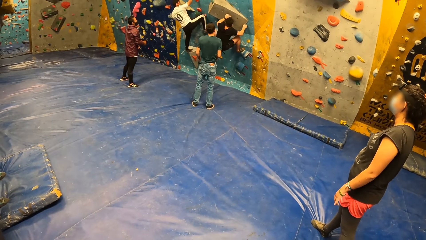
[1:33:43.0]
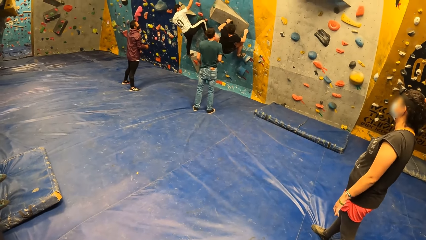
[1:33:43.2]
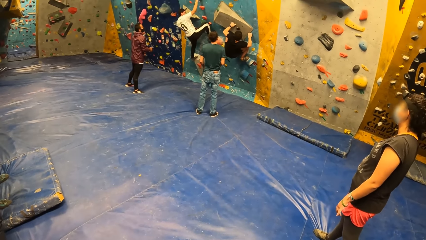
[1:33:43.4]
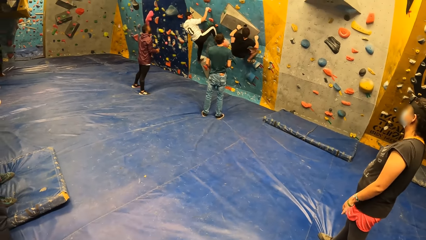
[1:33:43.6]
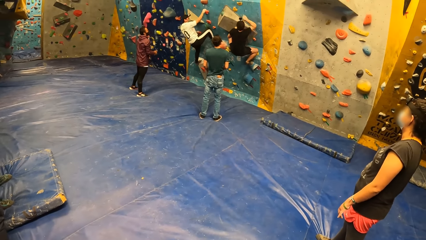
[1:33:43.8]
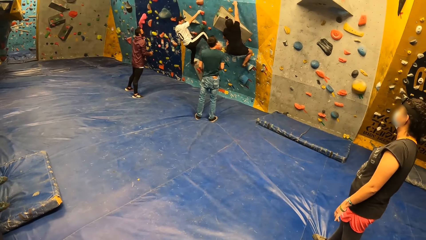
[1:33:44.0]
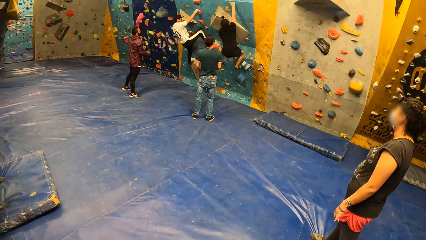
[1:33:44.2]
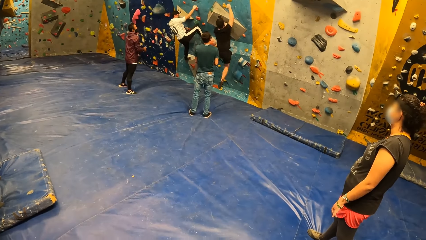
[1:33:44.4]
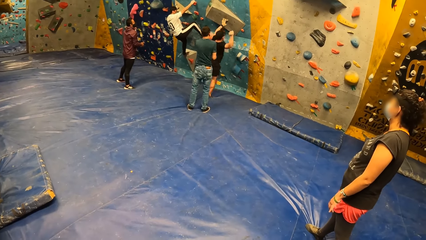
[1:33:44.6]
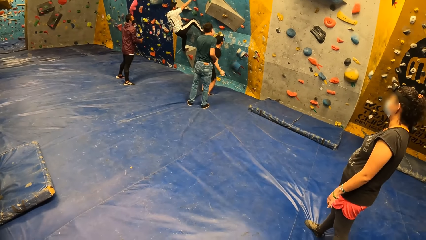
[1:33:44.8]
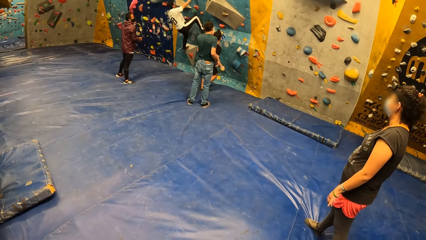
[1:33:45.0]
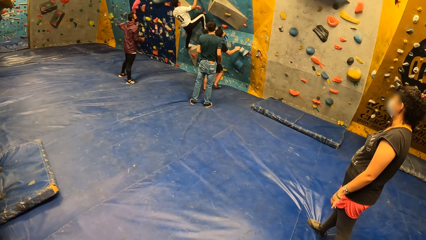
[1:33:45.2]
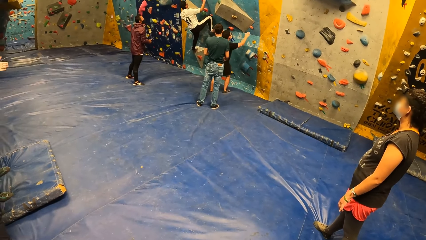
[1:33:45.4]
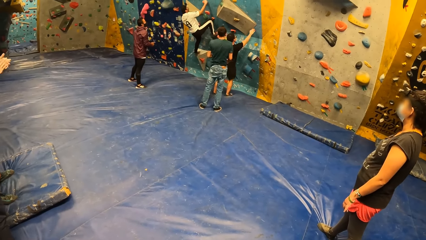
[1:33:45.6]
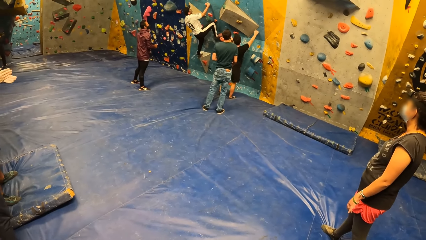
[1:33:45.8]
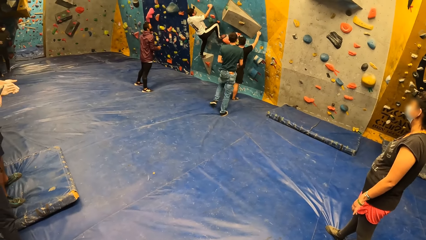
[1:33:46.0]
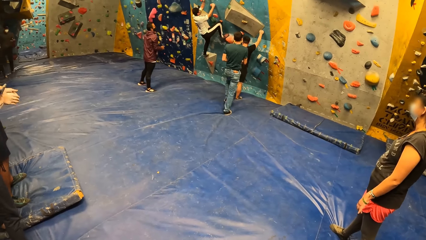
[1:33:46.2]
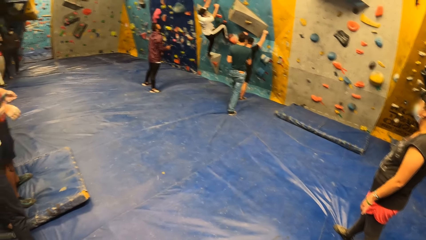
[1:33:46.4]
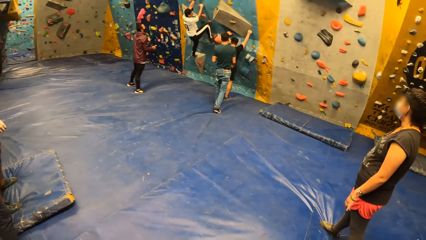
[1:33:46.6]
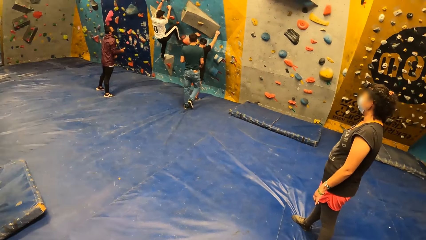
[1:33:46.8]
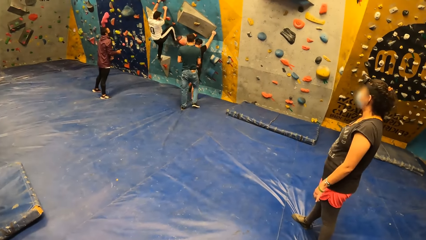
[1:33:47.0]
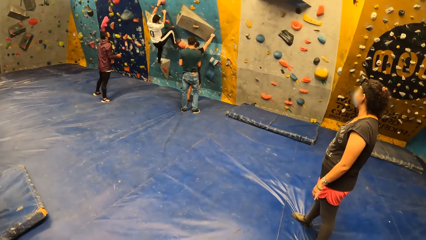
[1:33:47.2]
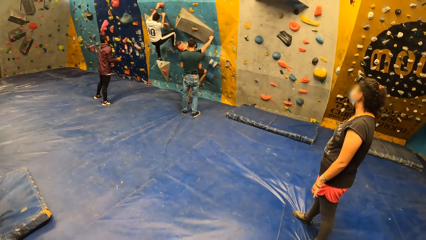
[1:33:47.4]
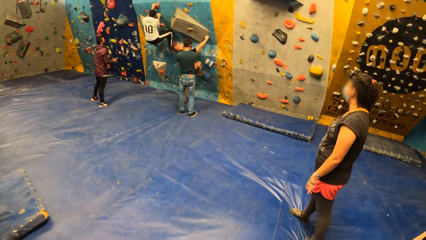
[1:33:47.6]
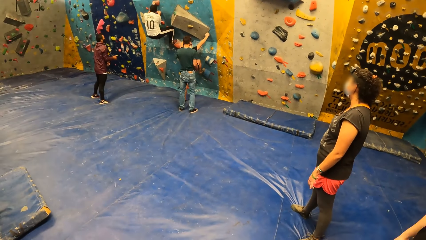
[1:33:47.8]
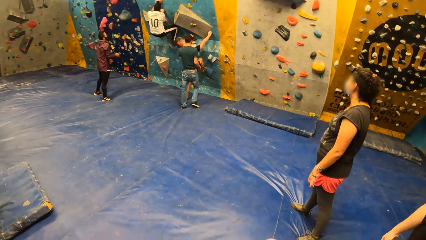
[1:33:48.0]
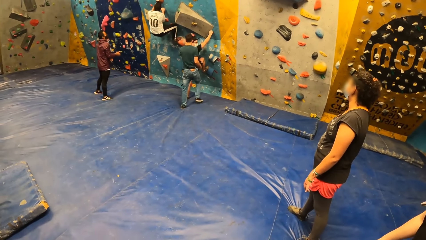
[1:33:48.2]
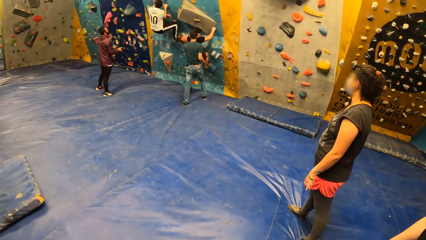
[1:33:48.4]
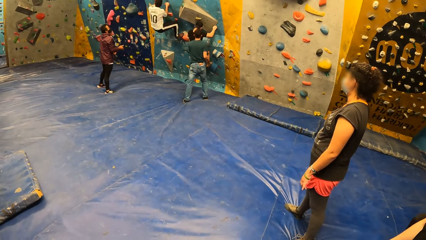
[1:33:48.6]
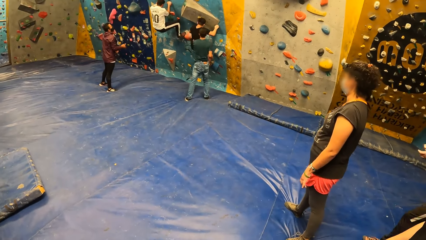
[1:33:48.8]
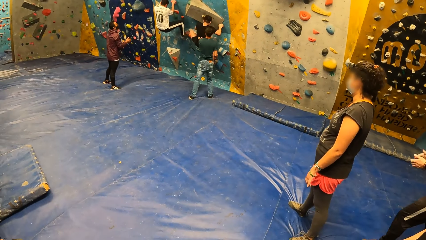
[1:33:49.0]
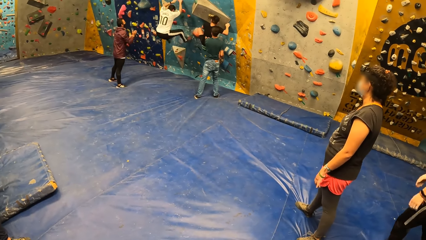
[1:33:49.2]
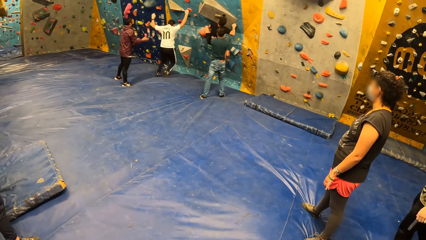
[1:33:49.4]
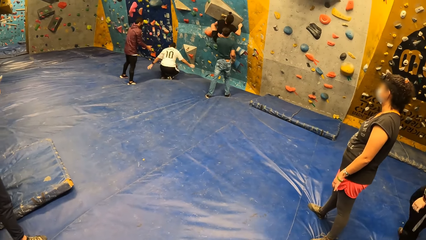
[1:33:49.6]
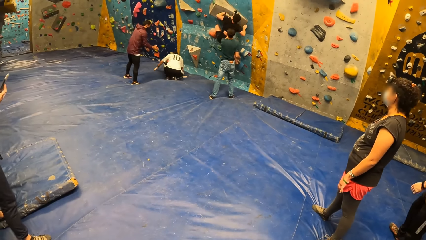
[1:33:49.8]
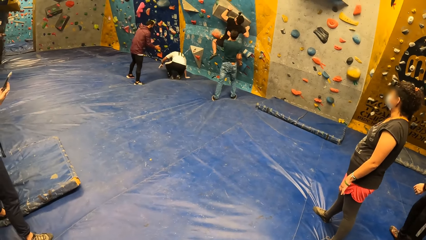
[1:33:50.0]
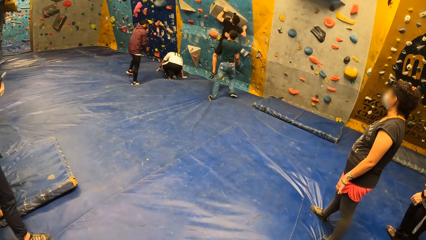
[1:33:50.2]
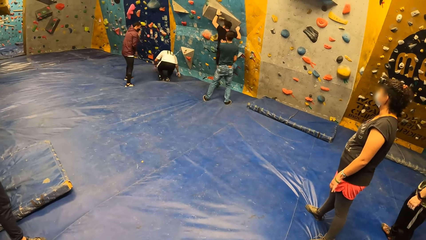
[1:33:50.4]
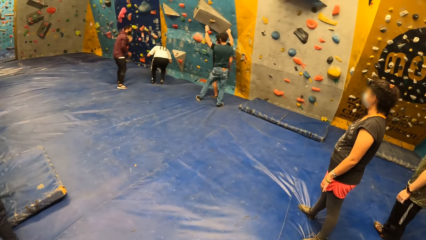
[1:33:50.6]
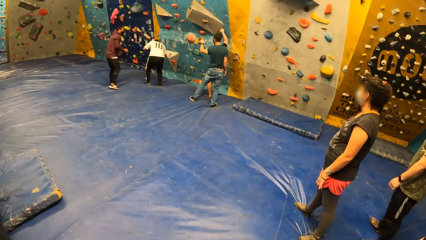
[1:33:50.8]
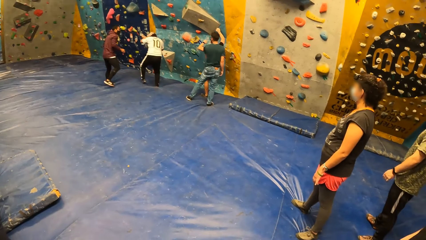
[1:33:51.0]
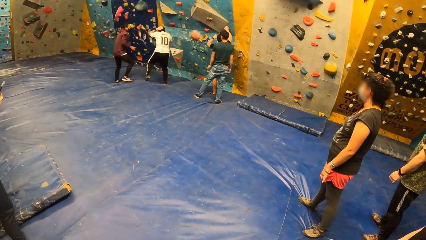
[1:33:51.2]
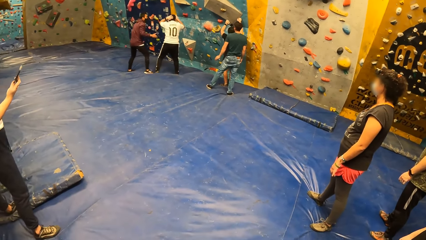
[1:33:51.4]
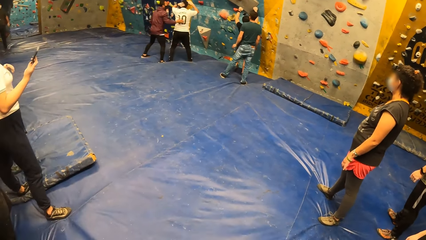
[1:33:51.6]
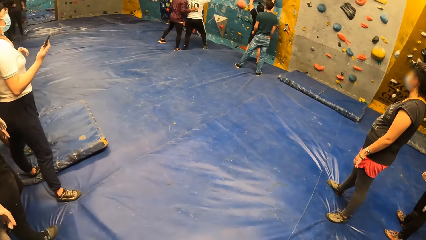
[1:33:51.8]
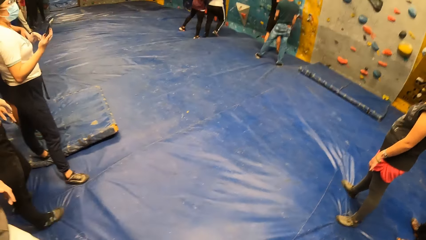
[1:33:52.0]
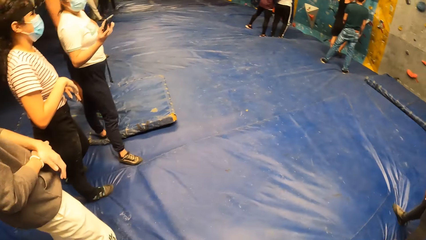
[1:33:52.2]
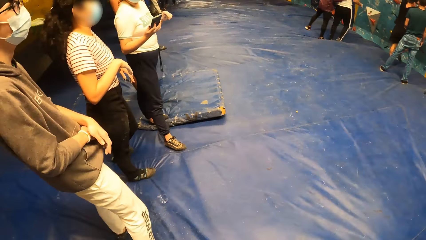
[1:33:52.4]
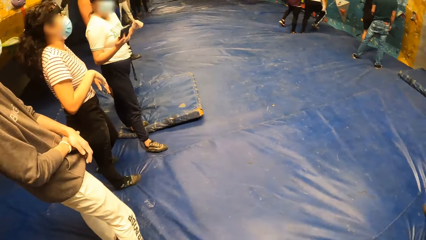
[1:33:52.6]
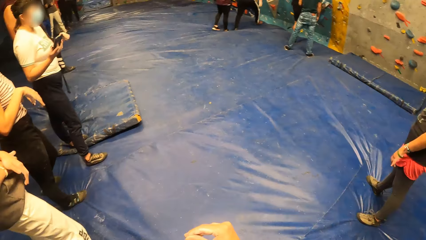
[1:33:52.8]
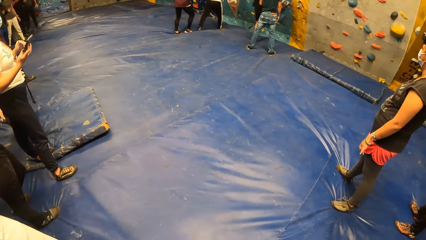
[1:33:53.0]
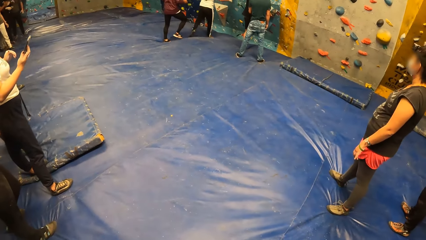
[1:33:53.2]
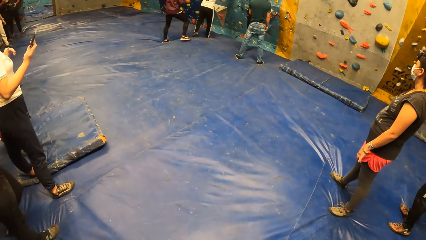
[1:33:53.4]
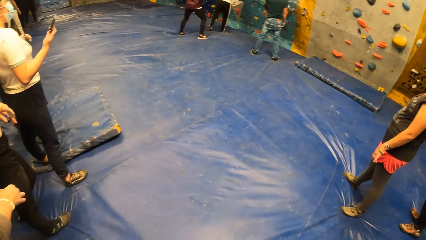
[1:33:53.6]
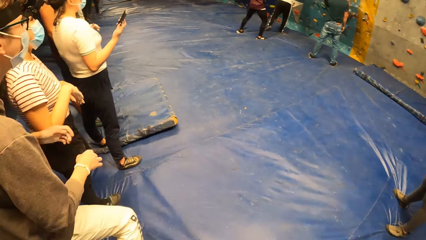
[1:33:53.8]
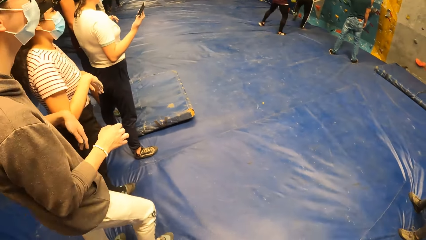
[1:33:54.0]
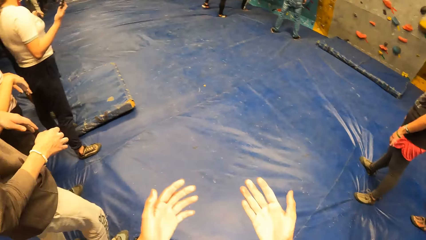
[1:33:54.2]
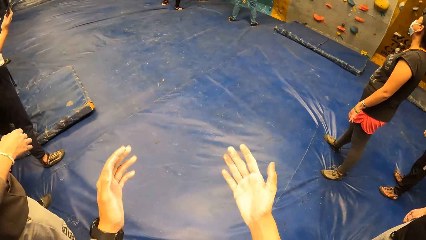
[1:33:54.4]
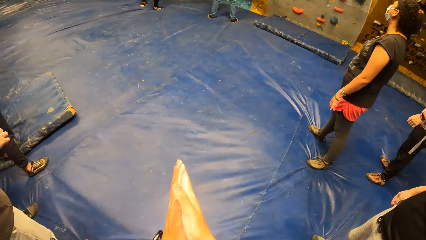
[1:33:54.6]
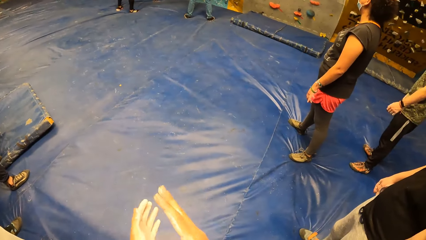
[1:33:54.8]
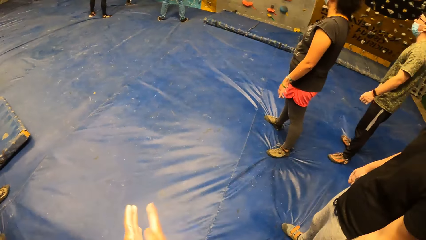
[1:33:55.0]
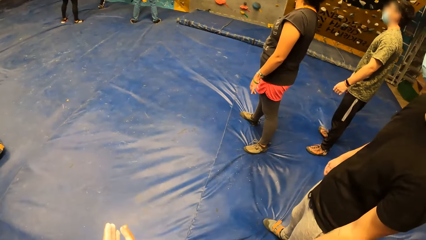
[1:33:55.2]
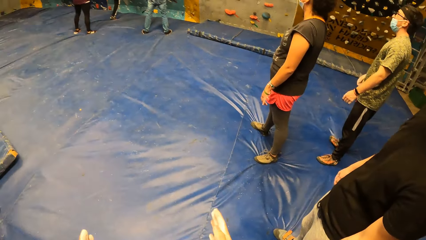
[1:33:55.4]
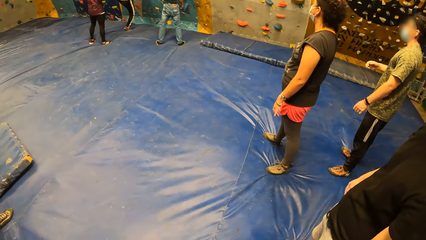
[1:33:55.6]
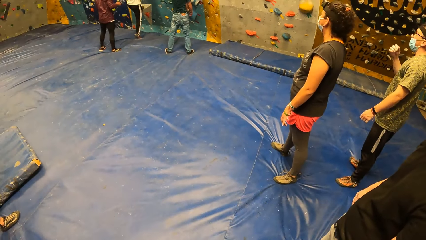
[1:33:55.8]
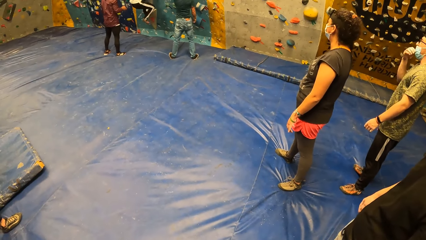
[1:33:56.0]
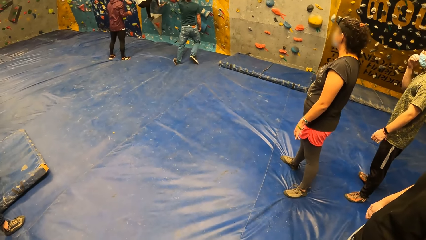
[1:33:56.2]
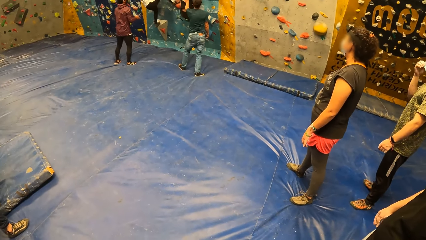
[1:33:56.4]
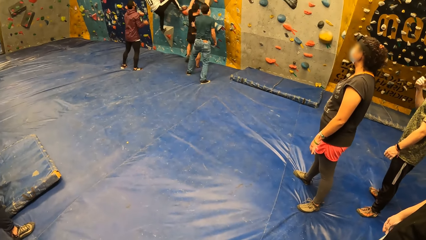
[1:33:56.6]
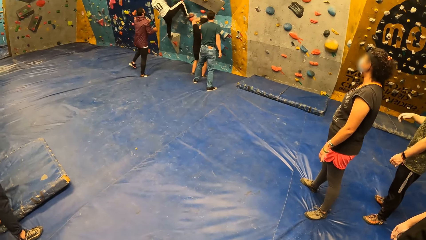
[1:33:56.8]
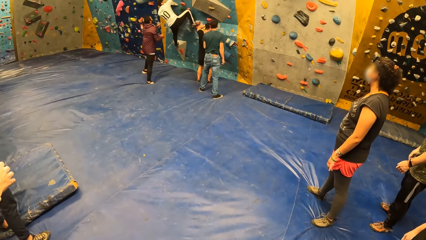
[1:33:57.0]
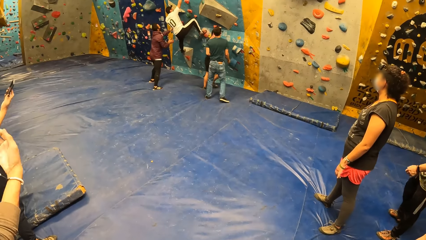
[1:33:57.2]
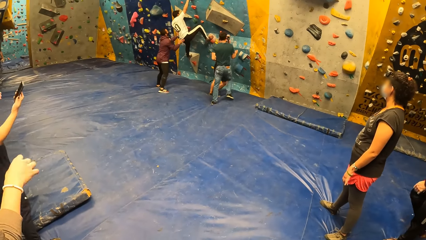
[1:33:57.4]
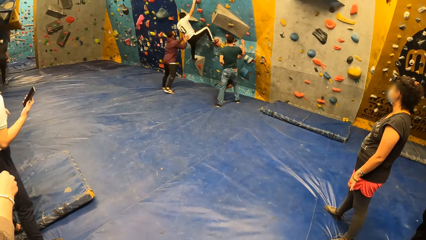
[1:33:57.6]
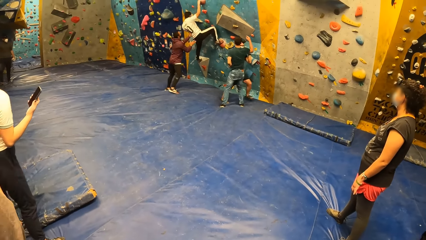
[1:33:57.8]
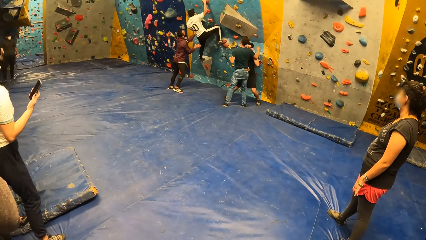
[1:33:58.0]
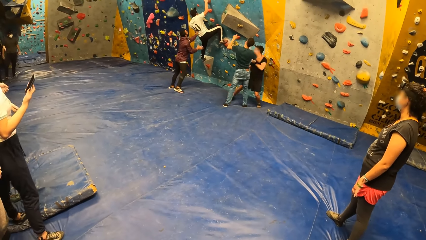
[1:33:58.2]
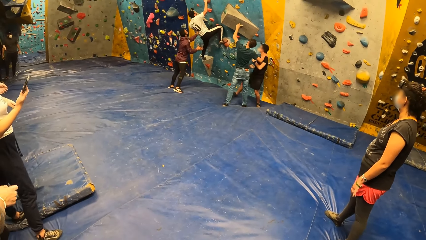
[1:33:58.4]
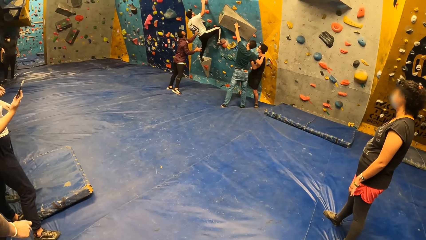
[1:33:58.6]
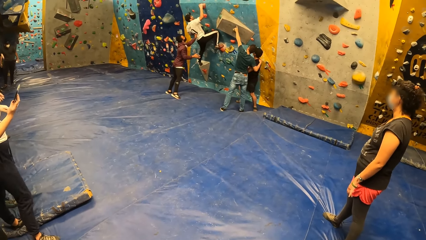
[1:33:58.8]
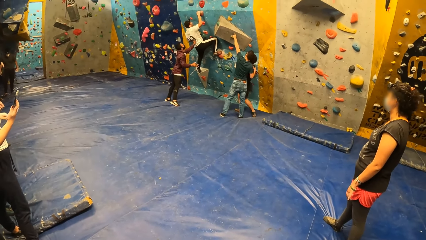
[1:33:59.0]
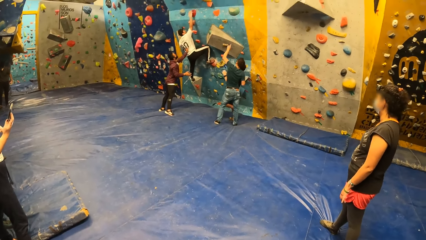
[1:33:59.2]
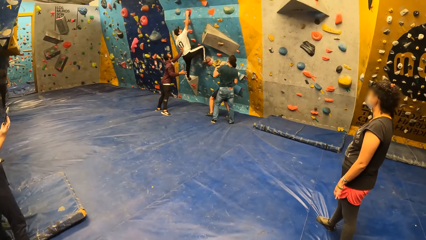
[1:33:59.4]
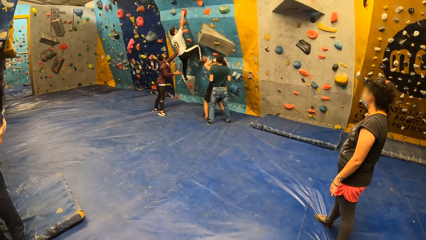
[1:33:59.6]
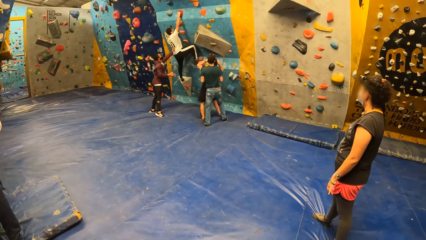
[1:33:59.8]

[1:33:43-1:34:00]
The camera wearer moves her hands. She claps her hands. She looks around the room.
